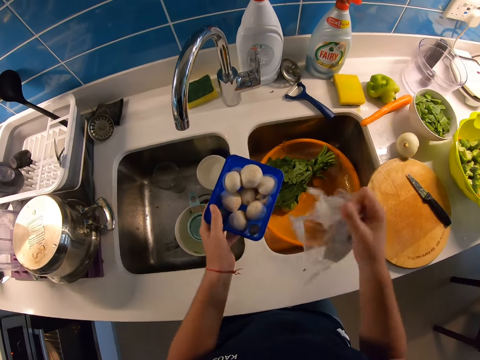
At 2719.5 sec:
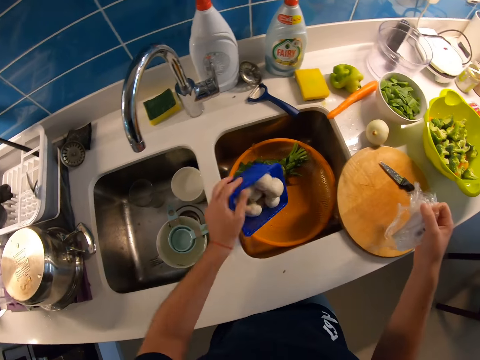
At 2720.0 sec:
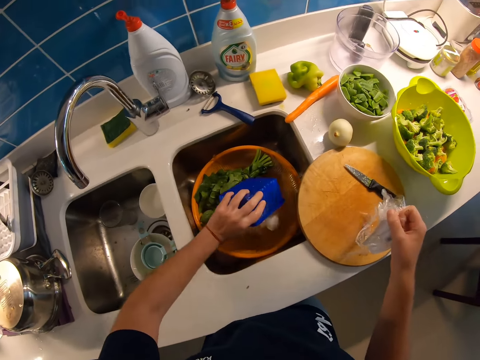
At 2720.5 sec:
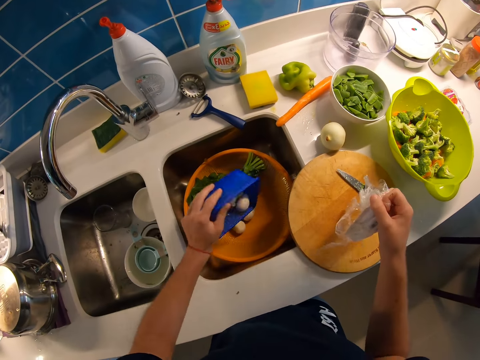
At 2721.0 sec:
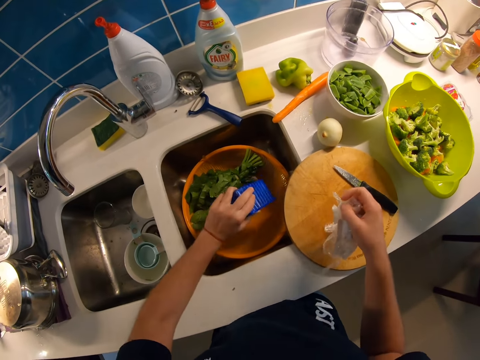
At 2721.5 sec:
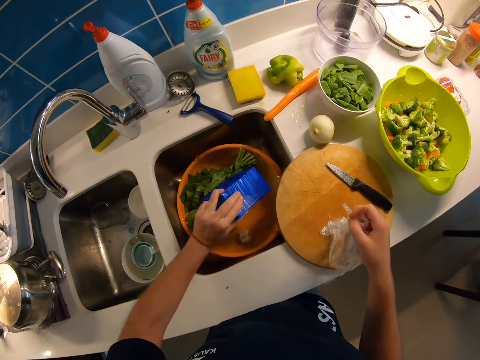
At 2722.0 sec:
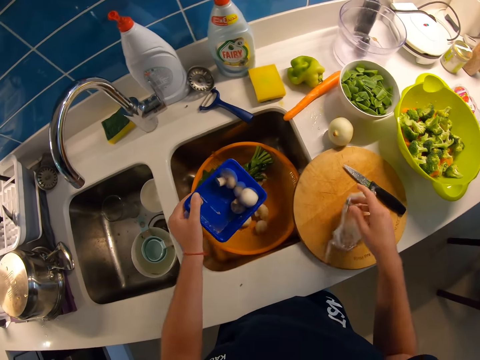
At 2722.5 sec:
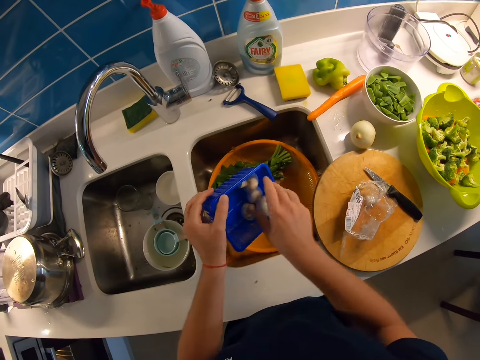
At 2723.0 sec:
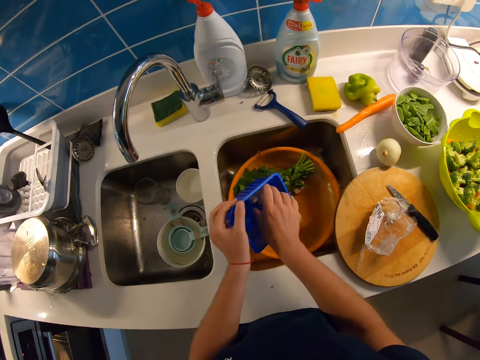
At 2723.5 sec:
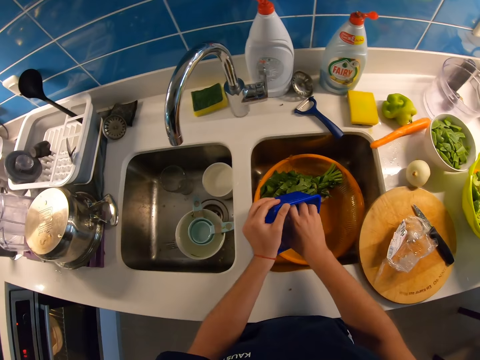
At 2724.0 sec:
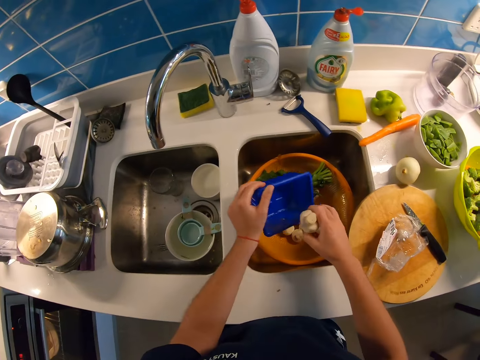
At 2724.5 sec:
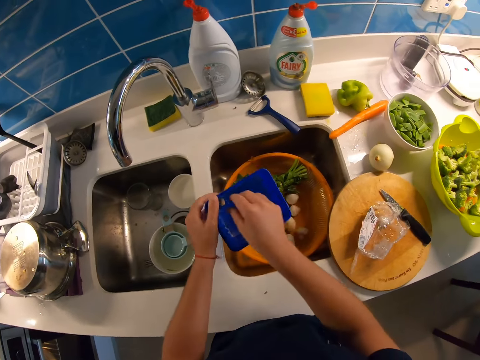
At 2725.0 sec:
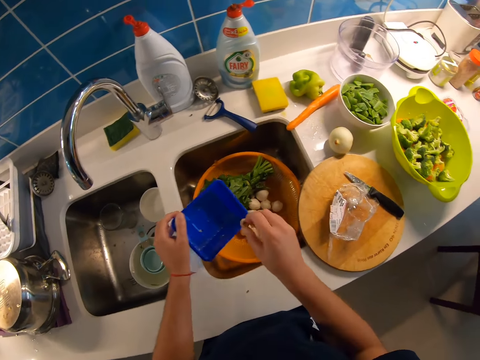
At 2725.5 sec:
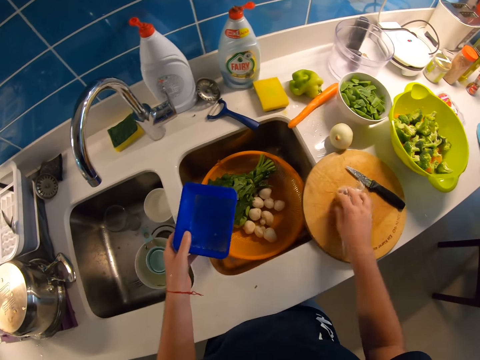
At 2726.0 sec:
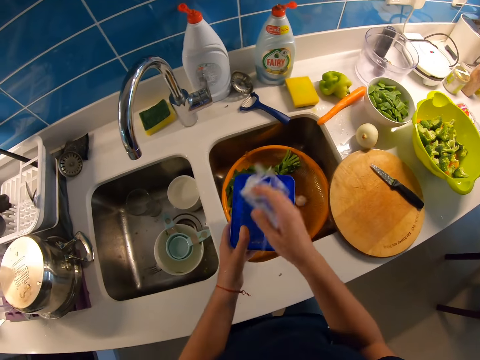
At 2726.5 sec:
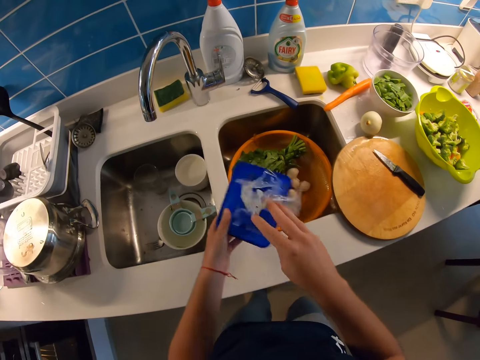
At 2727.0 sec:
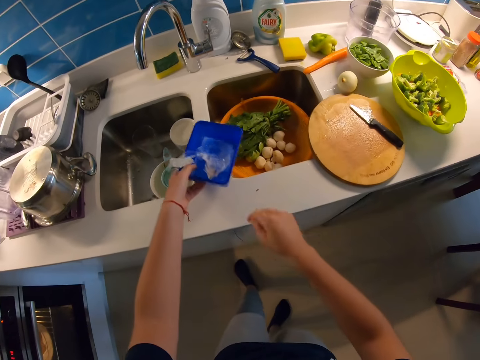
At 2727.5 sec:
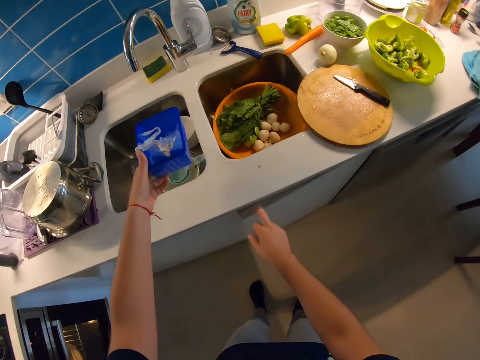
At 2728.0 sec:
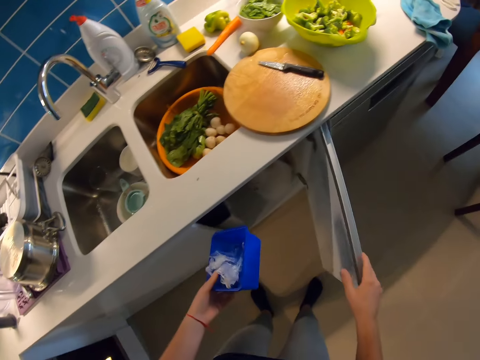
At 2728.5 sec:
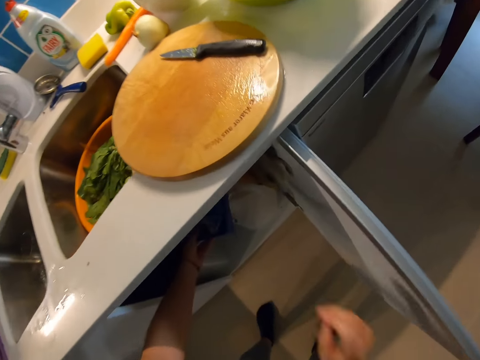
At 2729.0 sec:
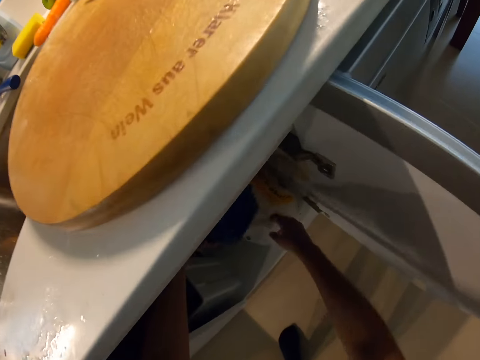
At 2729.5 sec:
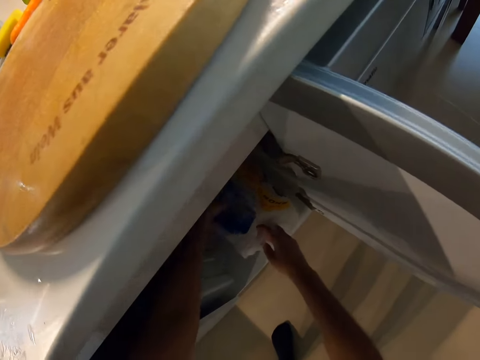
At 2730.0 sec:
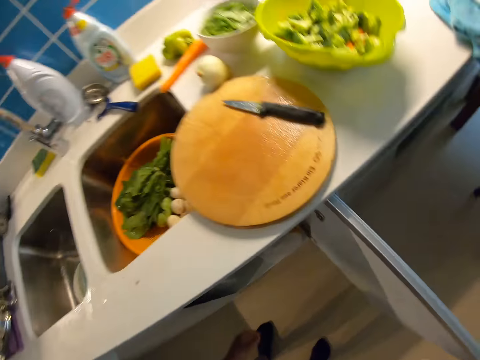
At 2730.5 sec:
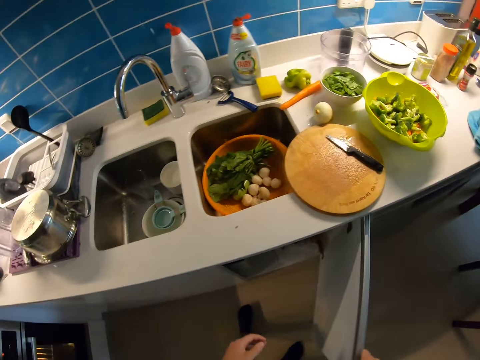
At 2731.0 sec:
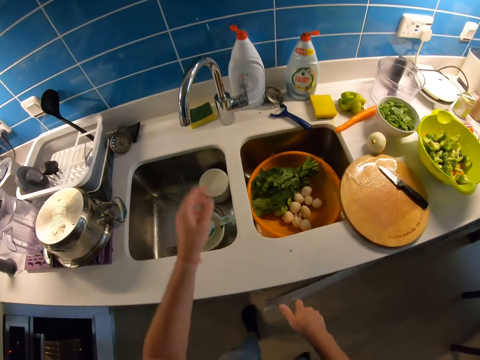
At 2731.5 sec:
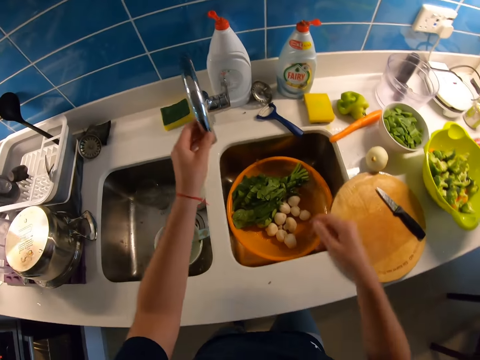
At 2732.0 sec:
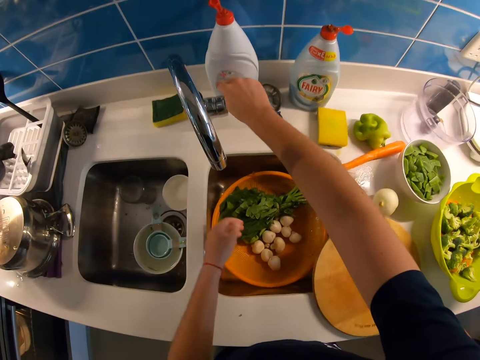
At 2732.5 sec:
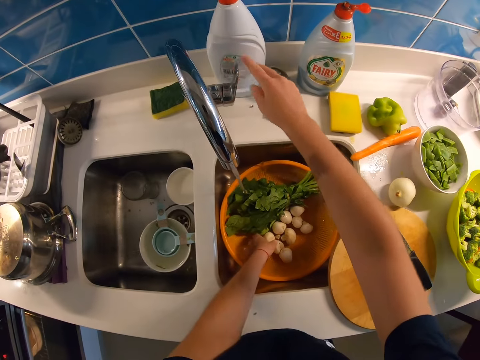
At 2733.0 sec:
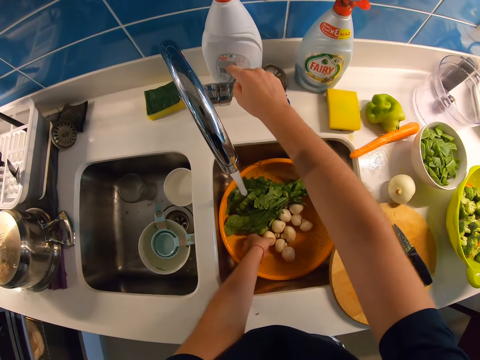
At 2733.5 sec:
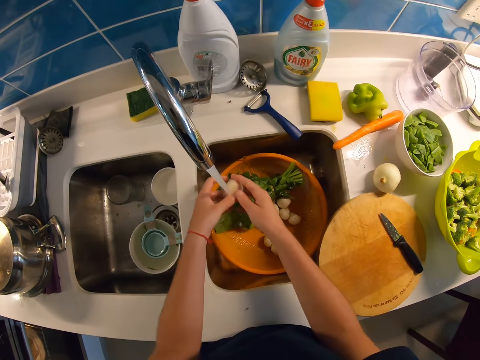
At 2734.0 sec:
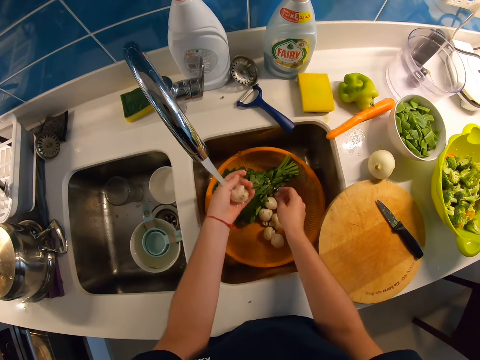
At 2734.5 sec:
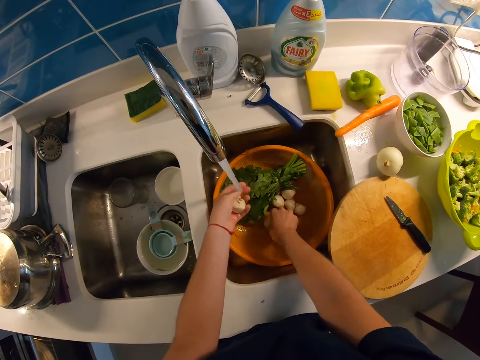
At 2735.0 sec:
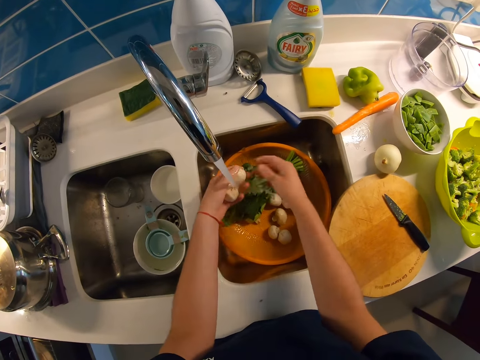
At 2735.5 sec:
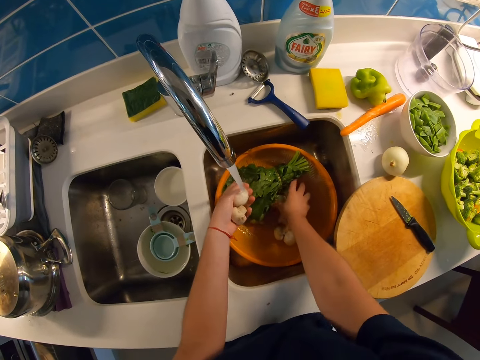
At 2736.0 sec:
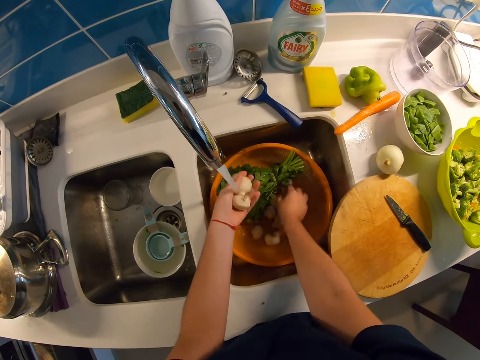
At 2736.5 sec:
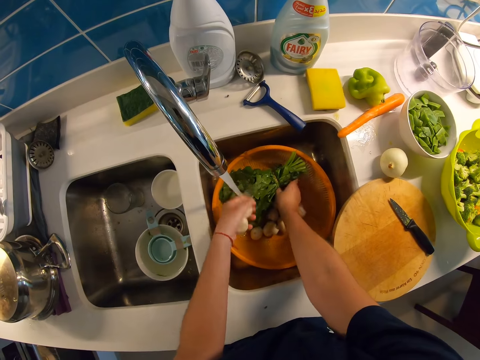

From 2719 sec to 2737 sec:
The camera wearer pours the mushroom from the pack into a bowl in the sink with his left hand. He drops something in the plastic strainer. He drops the polythene sheet in his right hand on the chopping board. He picks the mushrooms in the pack with his right hand. He drops something in the plastic strainer. He picks the polythene sheet on the chopping board with his right hand. He drops the polythene sheet inside the mushroom pack in his left hand. He opens the cabinet with his right hand. He puts the pack in the cabinet with his left hand and opens a plastic carrier bag with his right hand. He puts the plastic in the plastic carrier bag with his left hand. He closes the cabinet with his right hand. He turns the tap to the bowl with his left hand. He opens the tap on the bowl with his right hand. He picks something. He washes the mushrooms with both hands. He picks something.

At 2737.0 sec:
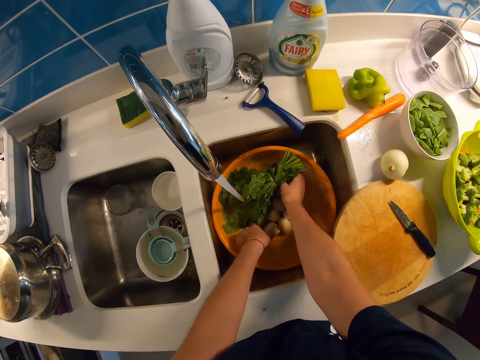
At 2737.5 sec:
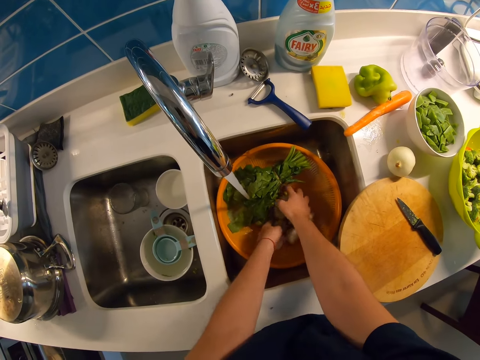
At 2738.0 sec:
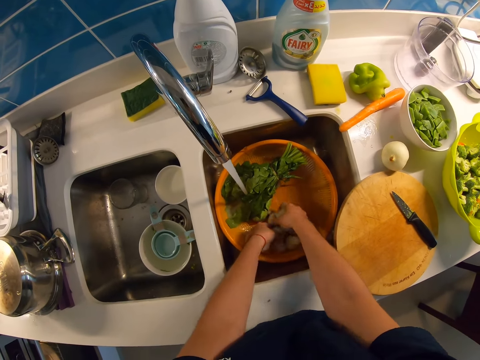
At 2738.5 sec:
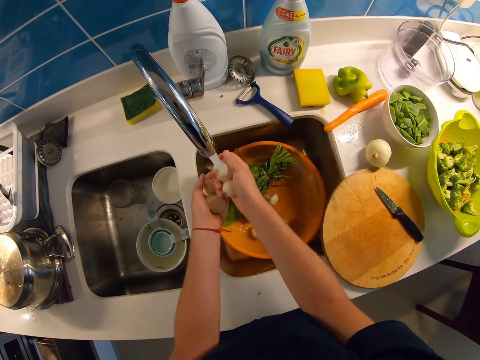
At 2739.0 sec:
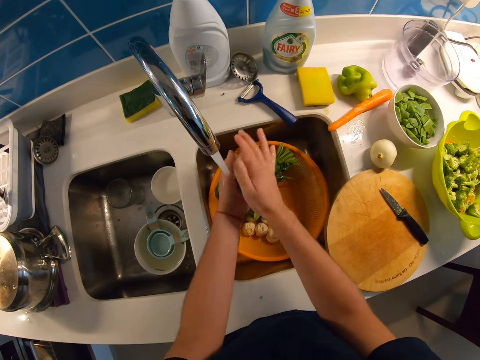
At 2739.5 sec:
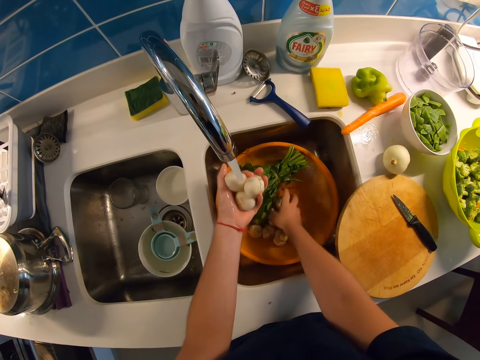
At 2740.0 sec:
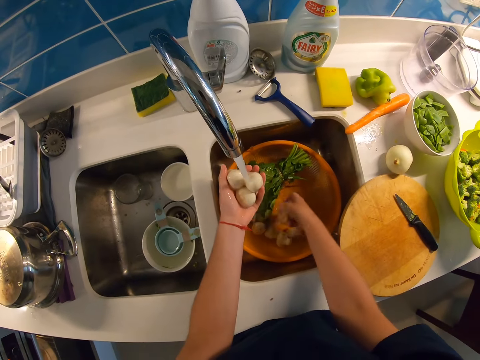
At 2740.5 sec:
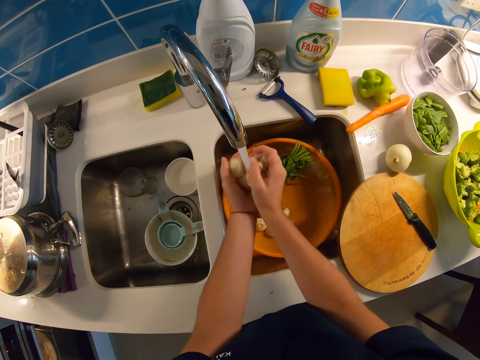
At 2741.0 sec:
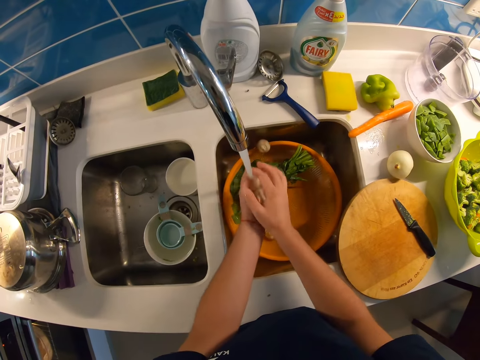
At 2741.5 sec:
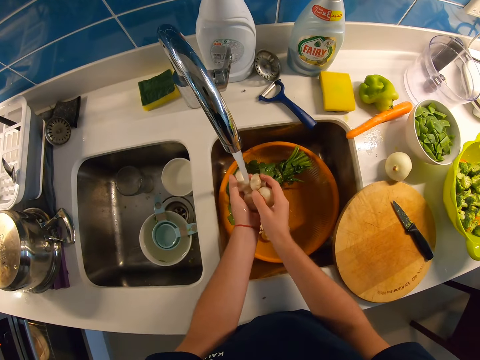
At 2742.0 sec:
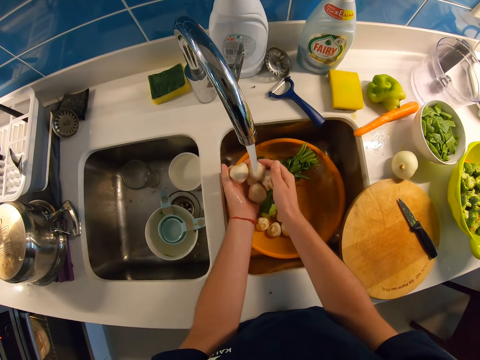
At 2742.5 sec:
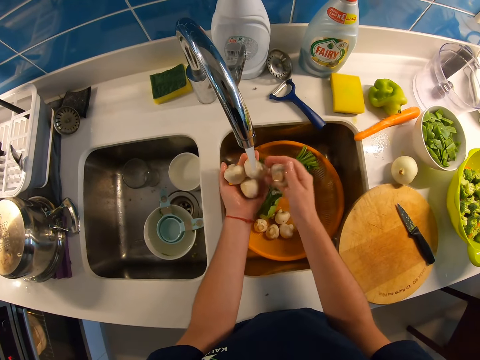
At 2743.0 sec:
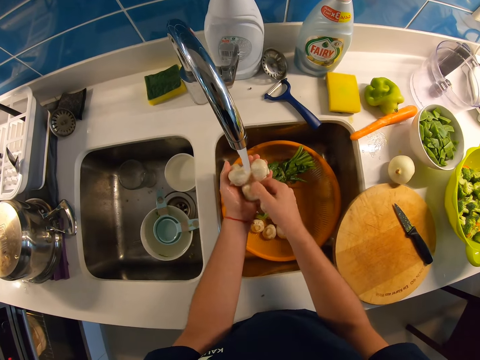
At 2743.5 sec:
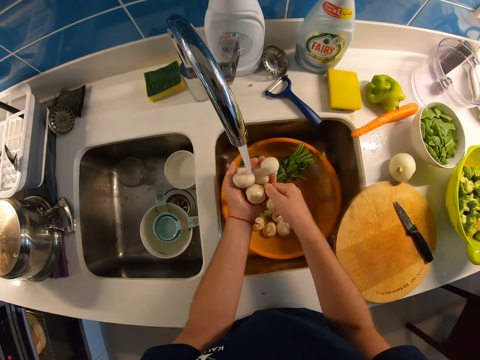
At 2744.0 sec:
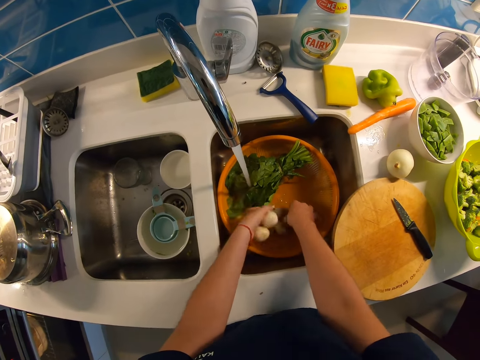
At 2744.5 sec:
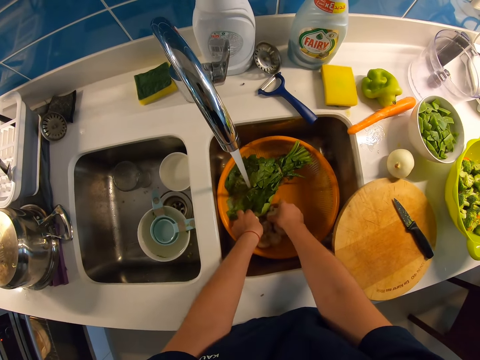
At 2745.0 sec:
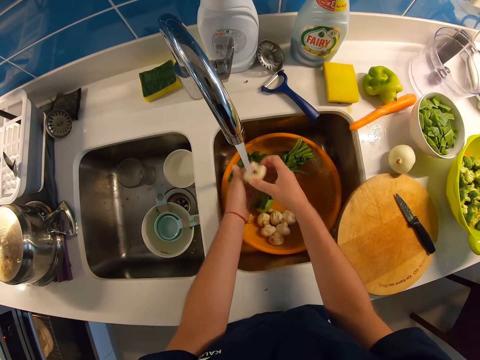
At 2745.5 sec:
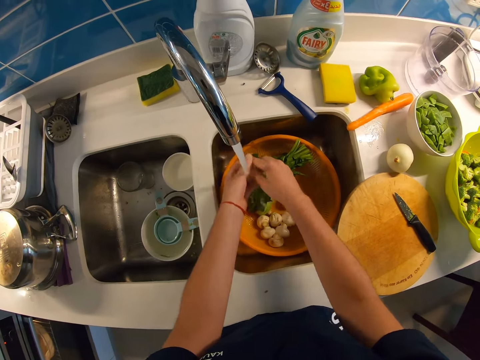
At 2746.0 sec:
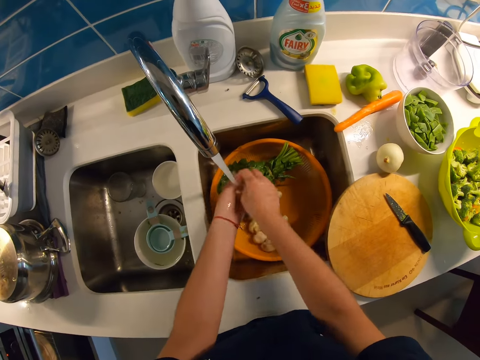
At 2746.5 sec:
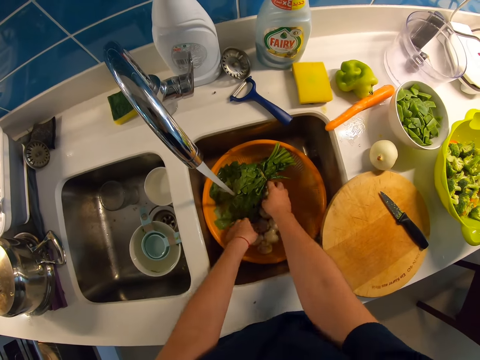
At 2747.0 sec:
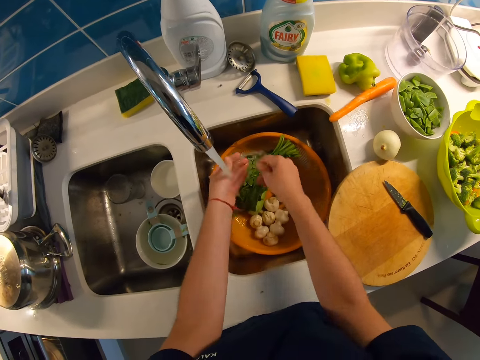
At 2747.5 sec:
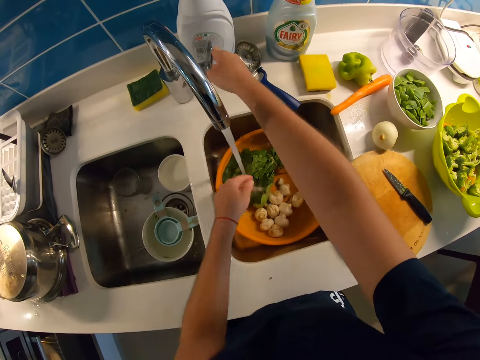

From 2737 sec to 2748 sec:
The camera wearer washes something. He closes the tap with his right hand.
